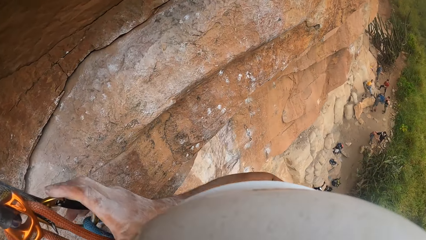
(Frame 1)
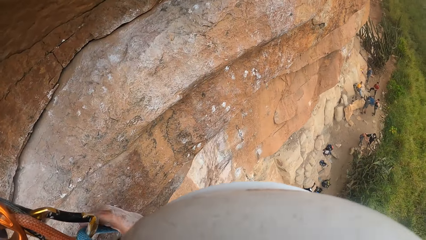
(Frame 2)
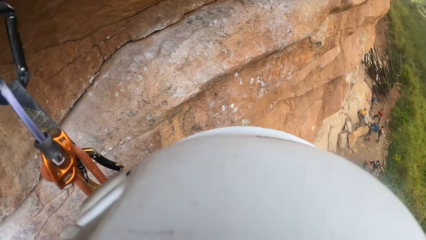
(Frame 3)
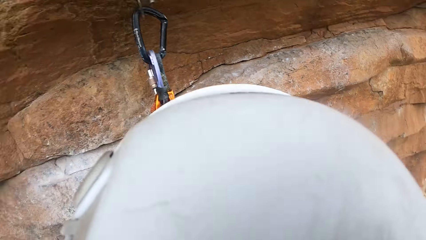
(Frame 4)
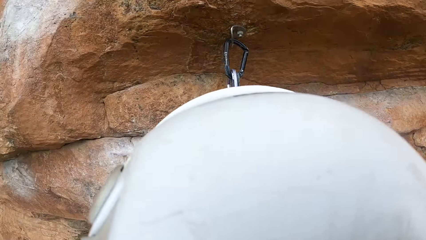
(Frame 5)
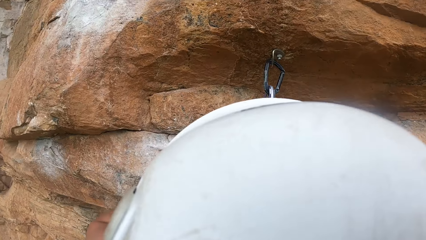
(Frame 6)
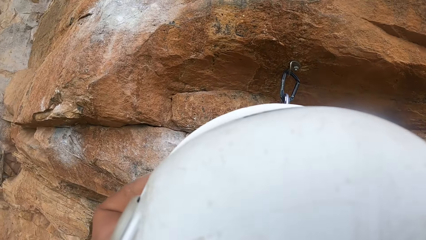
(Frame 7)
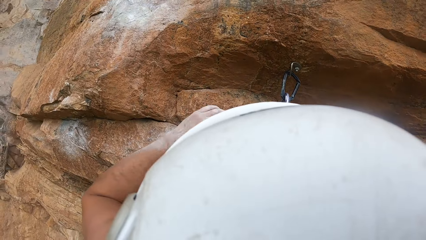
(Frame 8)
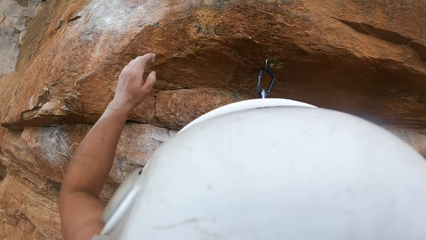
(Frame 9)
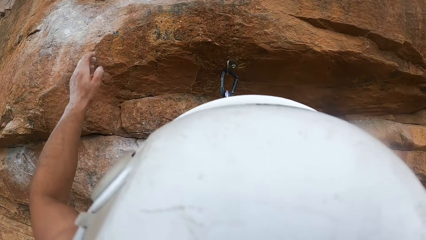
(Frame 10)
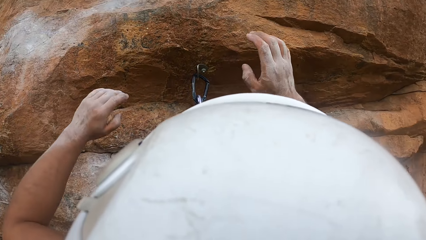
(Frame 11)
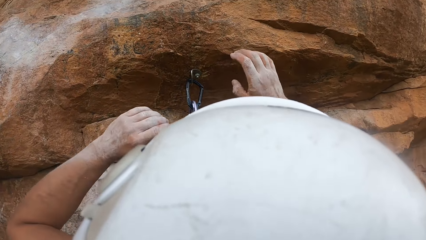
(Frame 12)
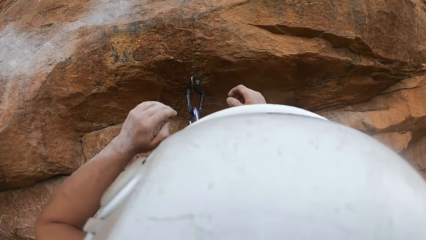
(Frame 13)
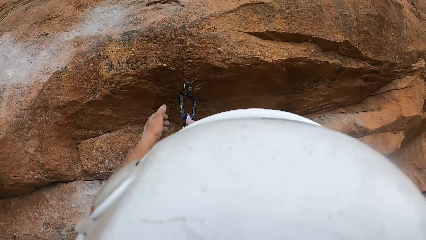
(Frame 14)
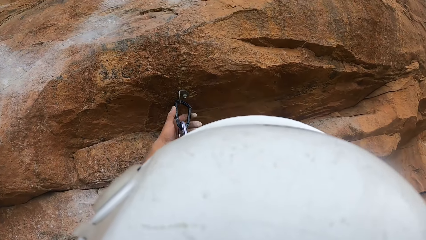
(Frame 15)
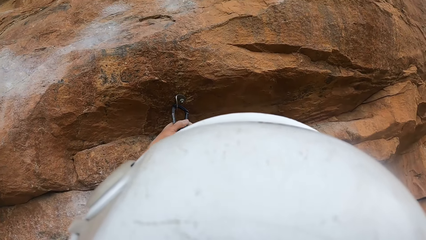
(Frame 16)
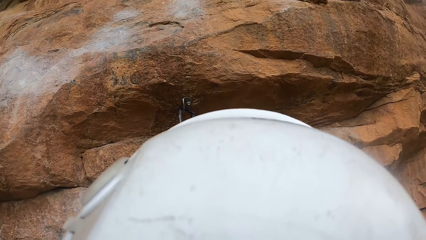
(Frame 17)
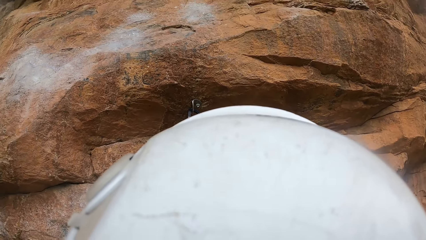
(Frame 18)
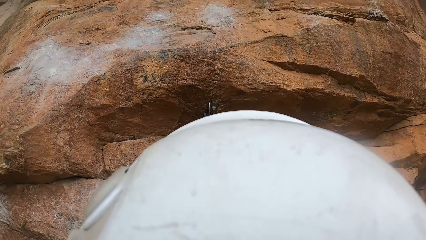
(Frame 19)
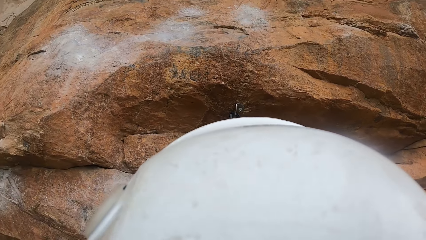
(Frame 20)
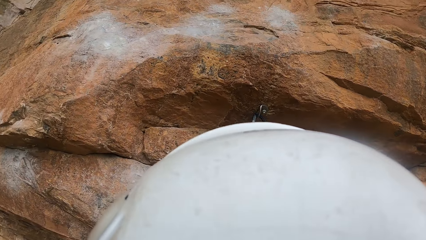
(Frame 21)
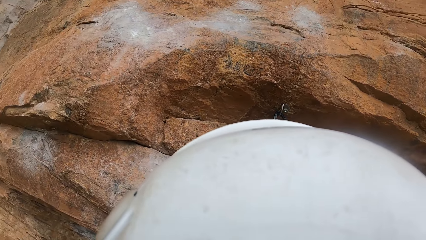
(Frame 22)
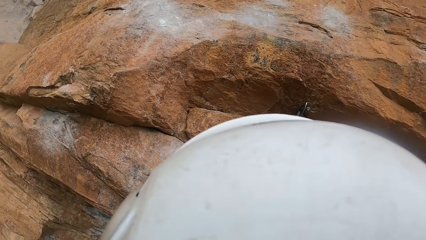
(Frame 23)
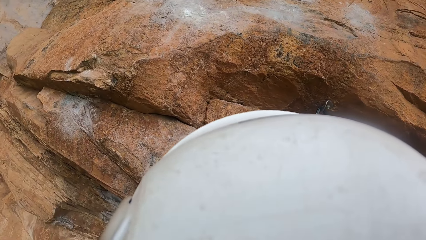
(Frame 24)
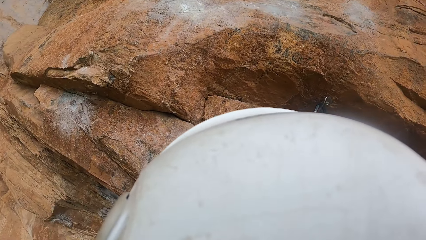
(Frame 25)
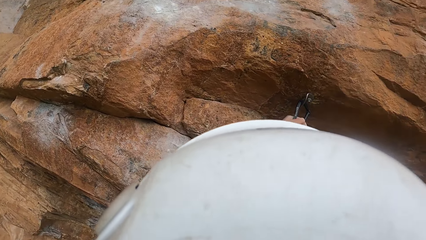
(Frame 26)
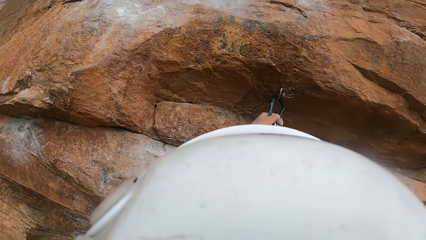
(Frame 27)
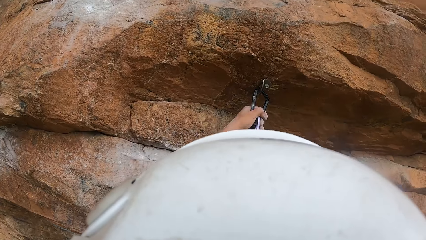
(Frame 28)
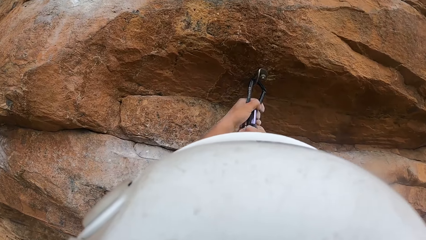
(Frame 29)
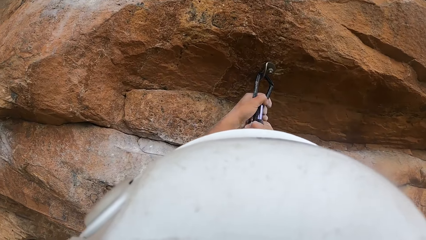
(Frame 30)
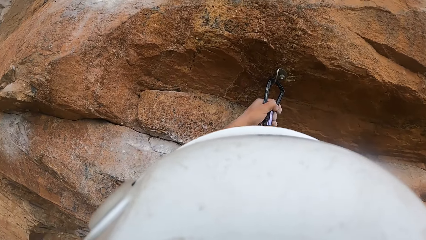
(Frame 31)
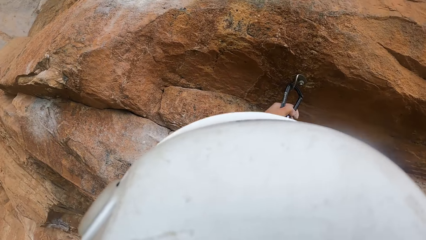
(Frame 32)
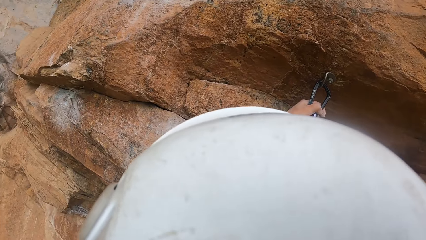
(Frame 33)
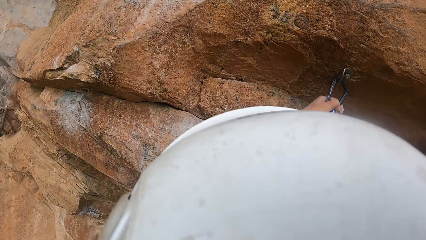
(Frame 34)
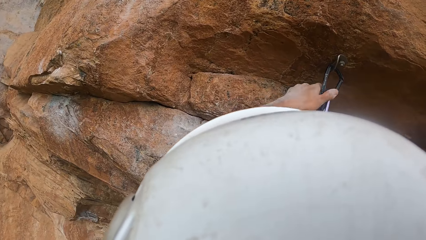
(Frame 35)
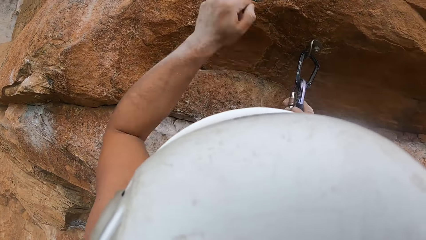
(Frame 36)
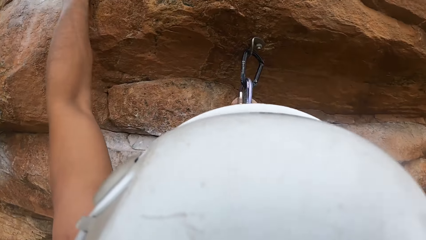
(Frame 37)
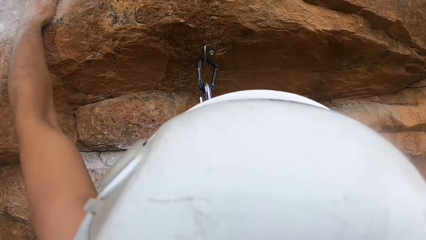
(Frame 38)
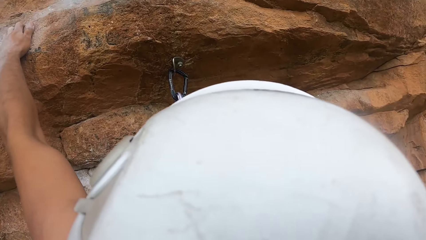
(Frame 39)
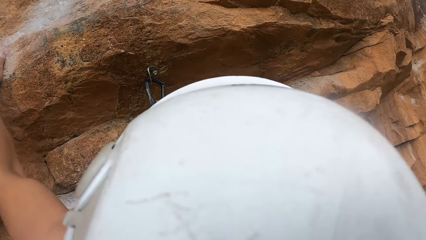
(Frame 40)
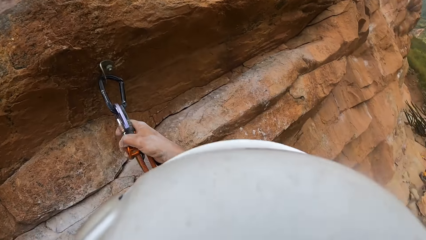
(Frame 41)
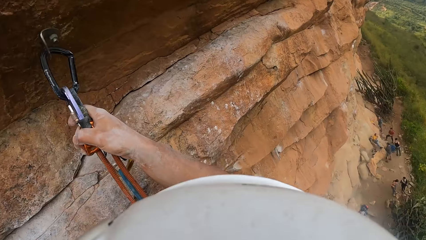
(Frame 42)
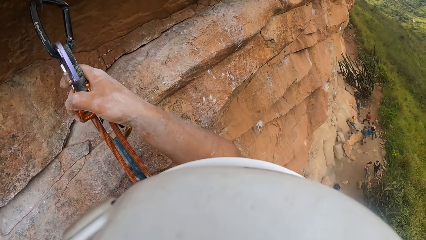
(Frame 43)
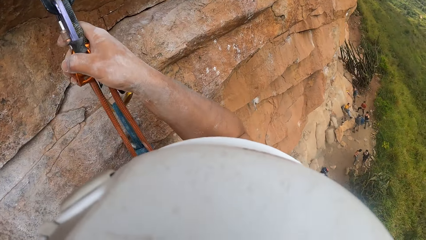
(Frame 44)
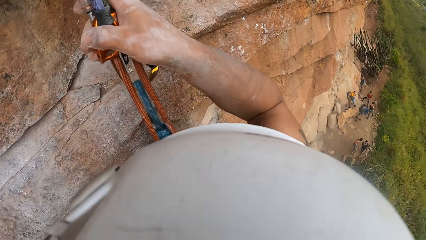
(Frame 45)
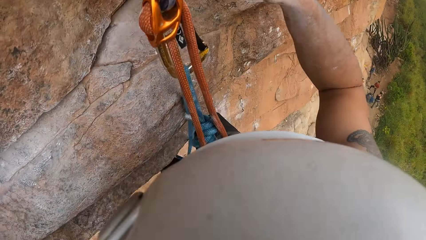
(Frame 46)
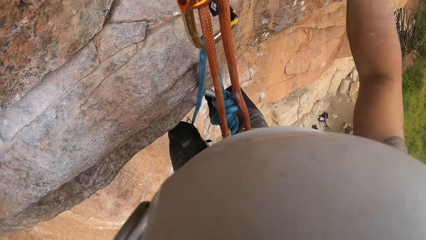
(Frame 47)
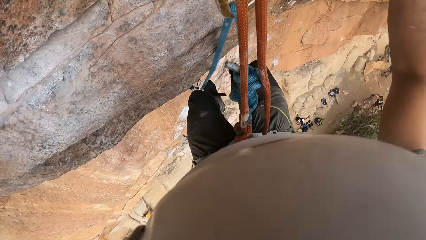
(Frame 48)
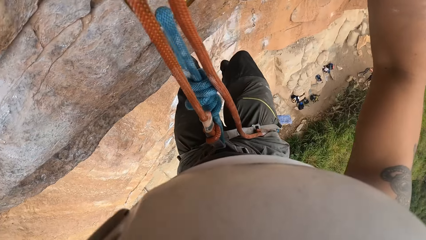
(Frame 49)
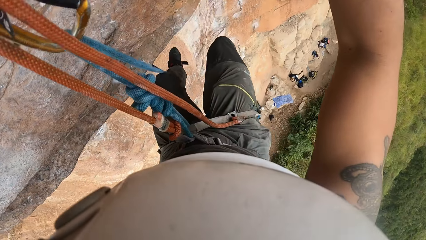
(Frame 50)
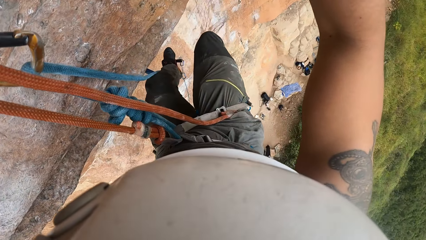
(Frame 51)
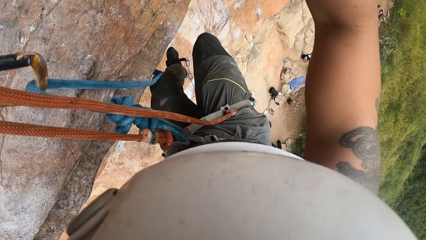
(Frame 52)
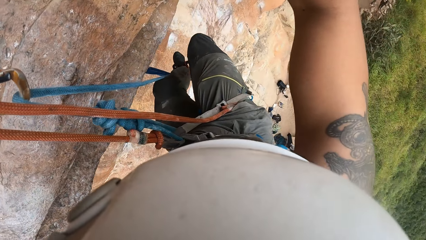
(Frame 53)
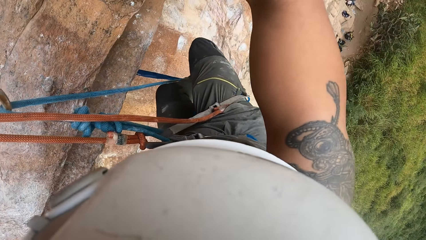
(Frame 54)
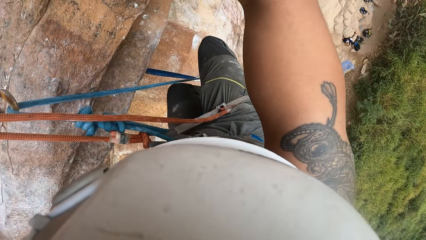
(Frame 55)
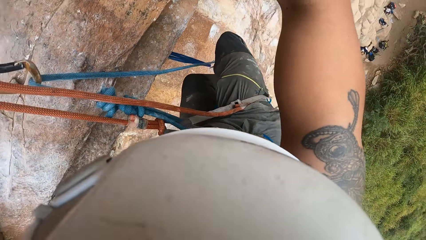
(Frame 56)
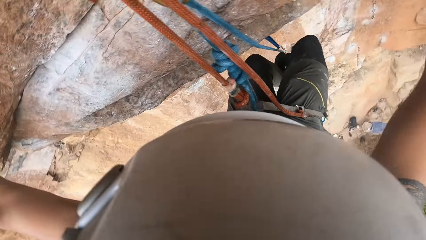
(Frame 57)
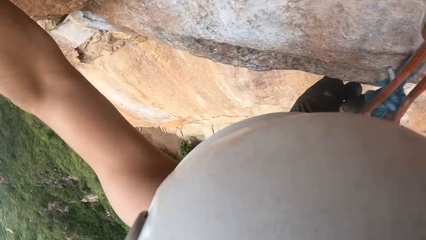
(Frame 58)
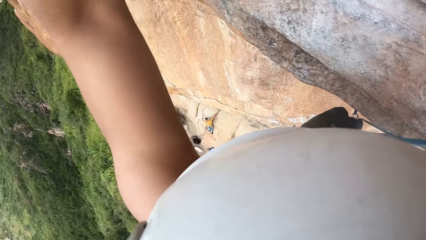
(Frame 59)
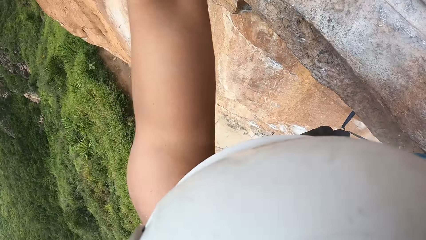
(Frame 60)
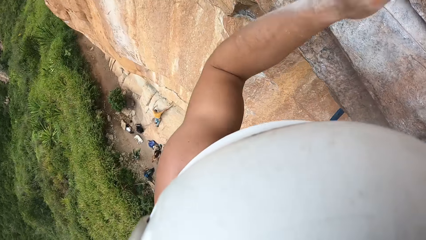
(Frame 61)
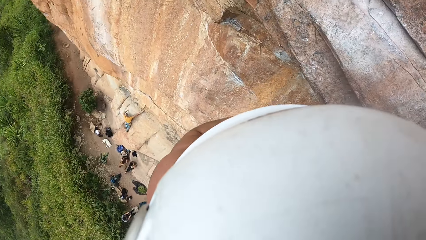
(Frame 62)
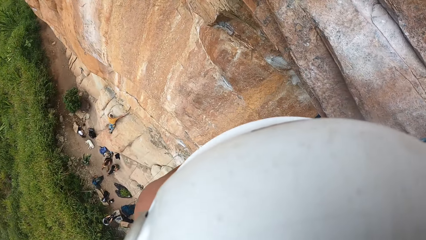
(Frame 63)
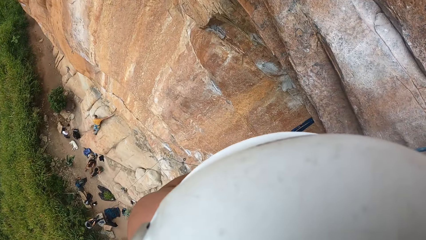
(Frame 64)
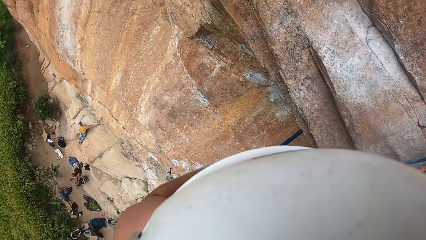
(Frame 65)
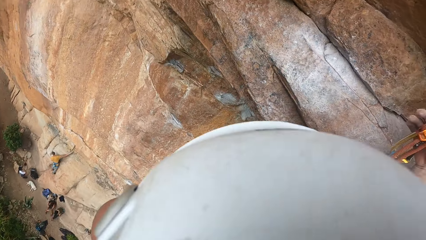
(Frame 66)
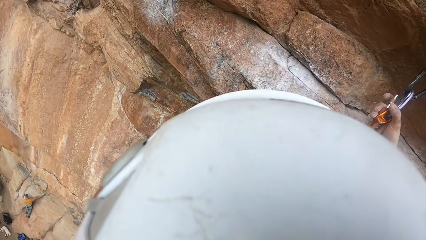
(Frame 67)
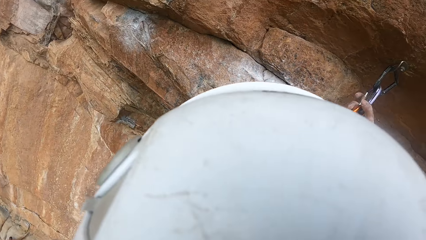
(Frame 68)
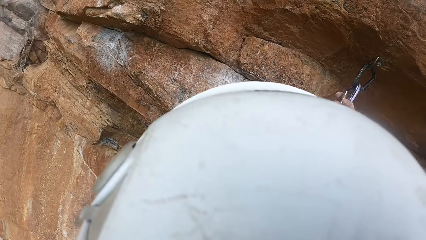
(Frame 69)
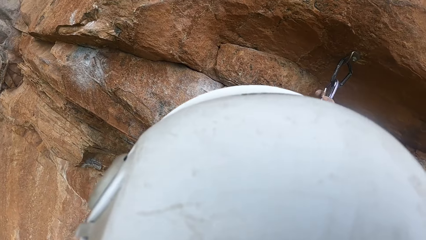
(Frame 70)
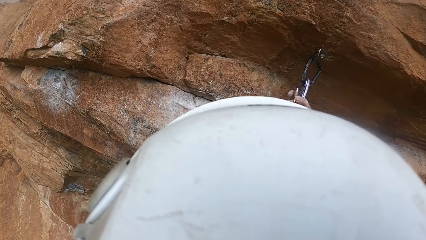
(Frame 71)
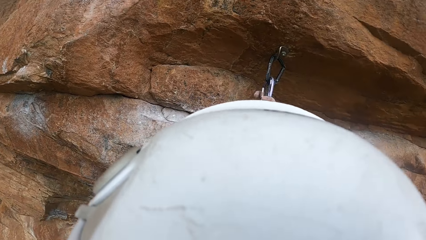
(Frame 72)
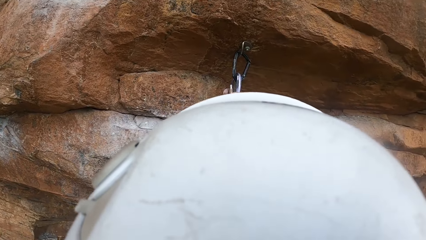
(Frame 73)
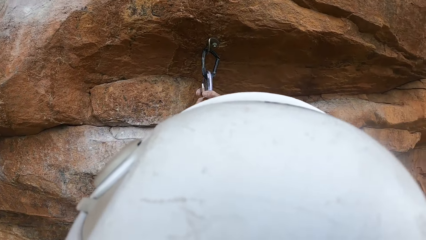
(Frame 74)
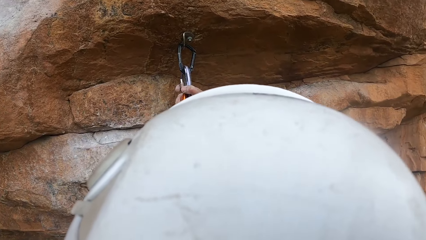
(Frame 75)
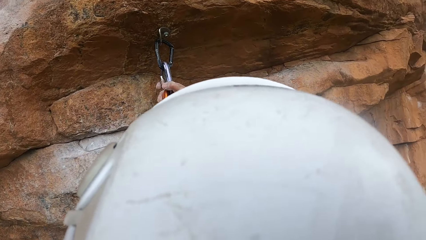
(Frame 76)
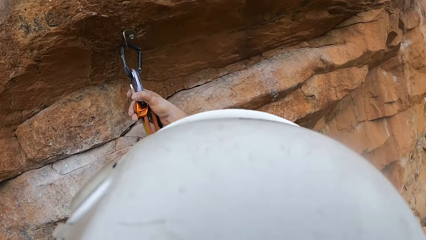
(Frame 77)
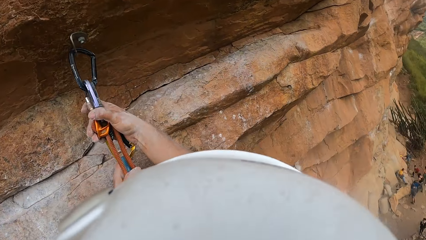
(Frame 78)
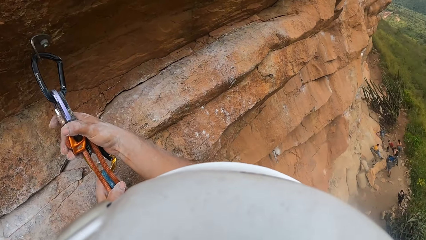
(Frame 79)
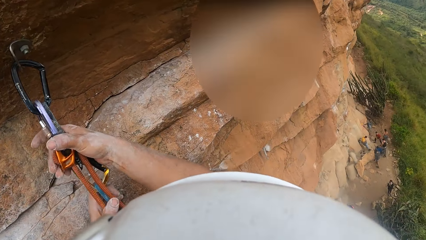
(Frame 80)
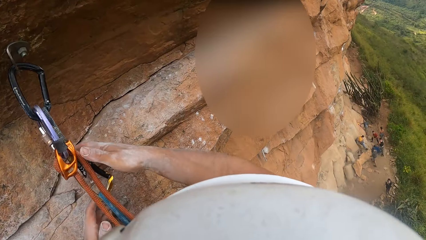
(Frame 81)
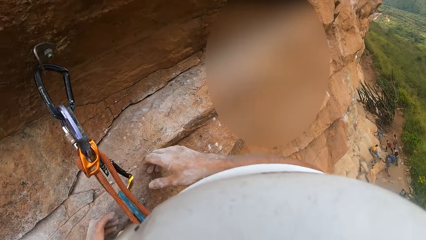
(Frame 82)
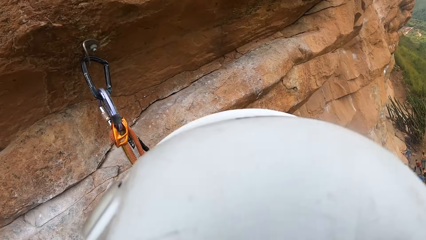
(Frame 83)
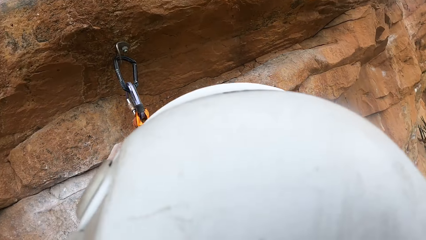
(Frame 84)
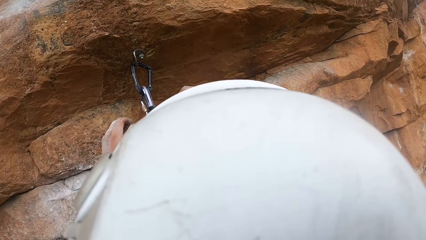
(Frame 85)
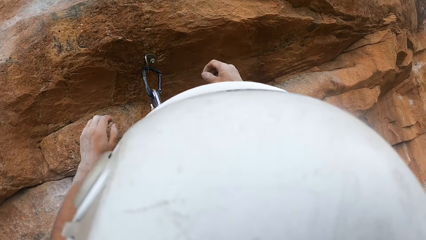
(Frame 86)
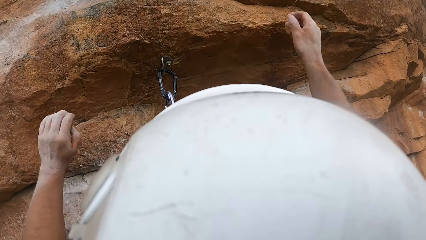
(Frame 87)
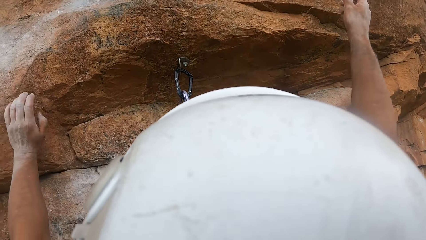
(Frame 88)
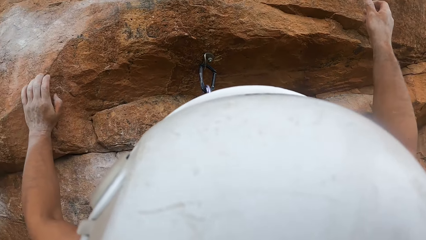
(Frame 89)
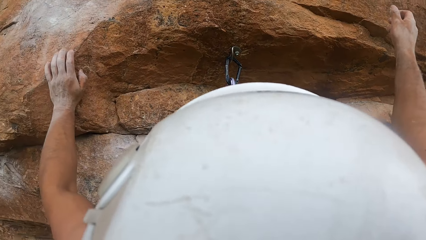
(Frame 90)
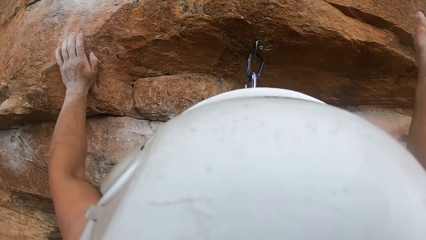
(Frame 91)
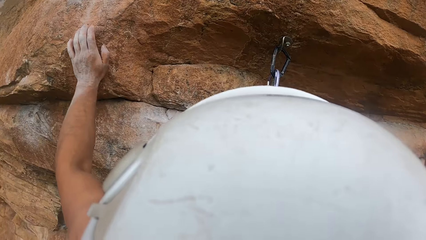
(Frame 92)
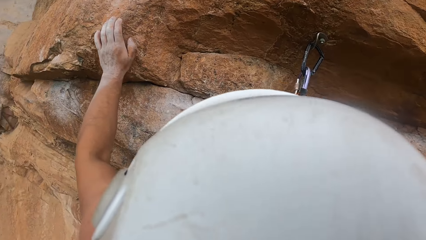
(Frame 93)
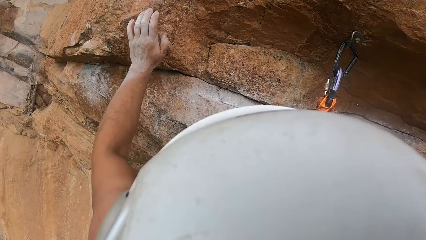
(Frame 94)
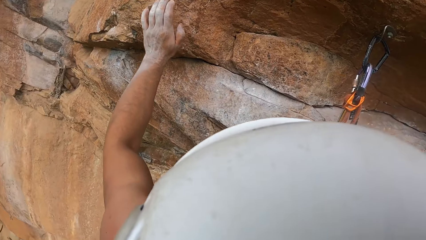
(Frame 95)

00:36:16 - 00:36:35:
The camera wearer looks around.
